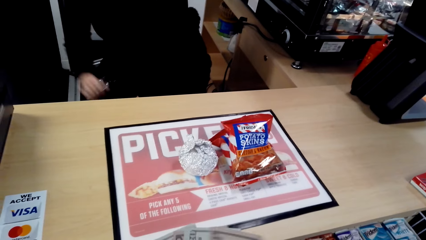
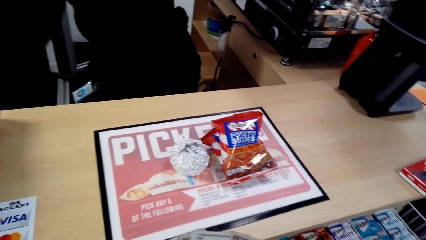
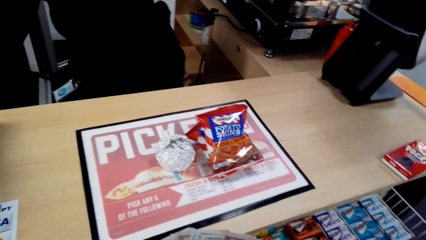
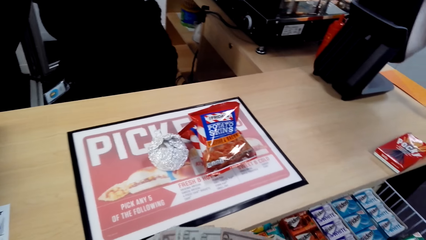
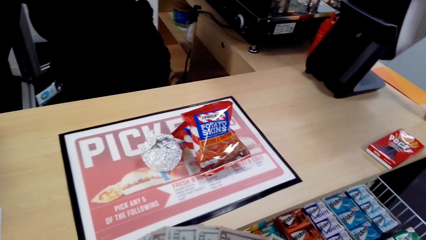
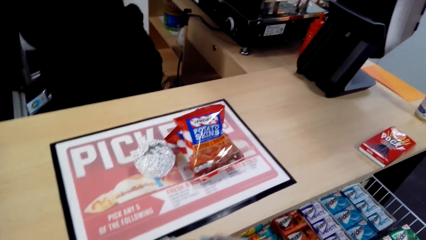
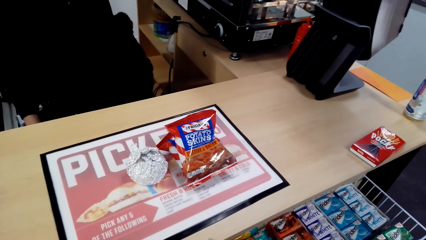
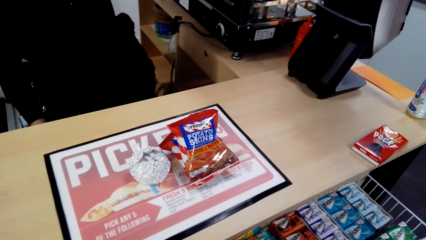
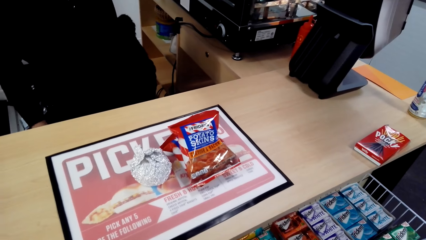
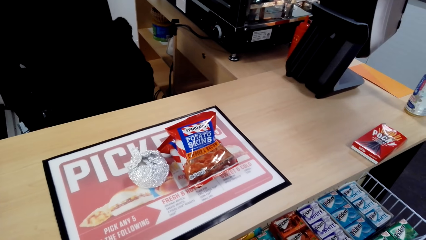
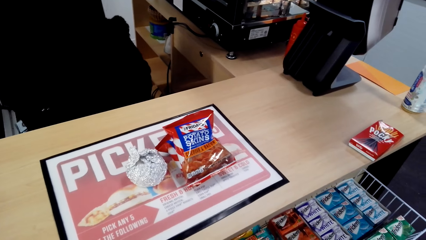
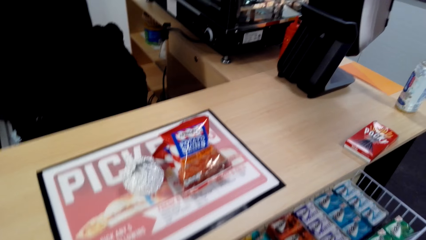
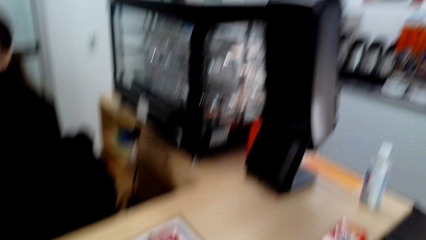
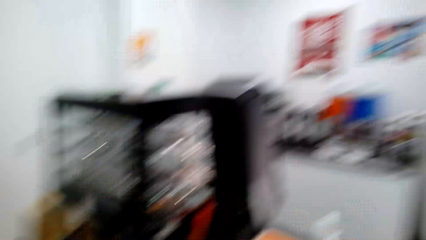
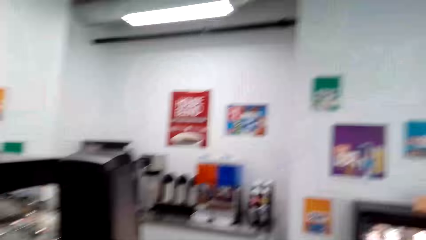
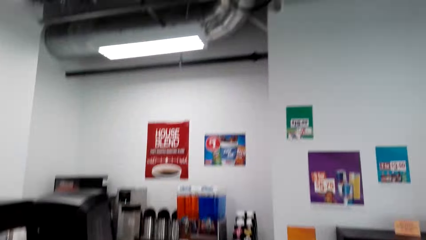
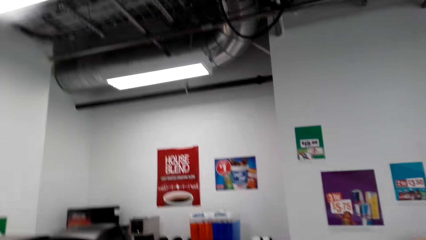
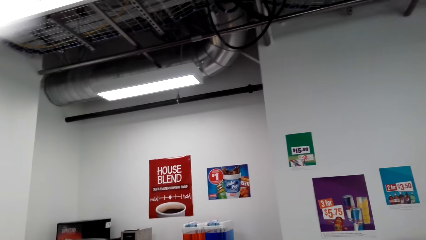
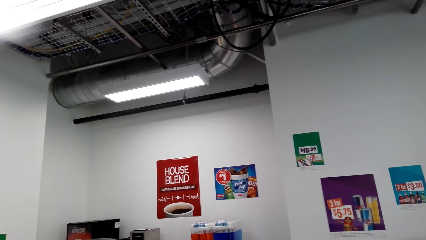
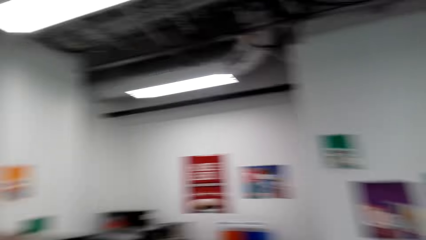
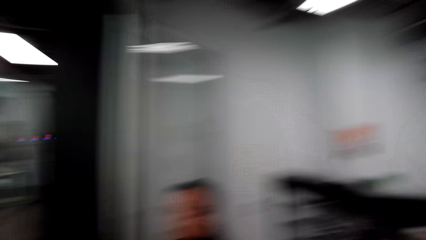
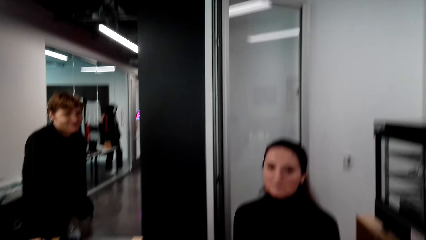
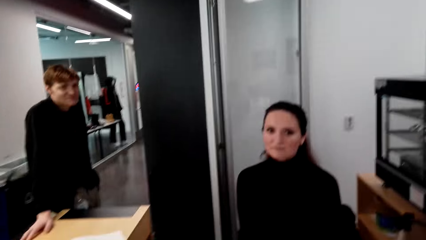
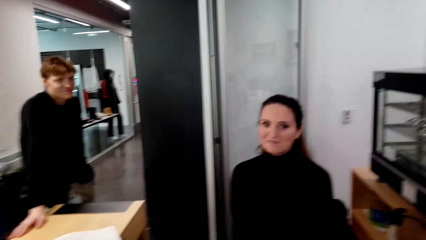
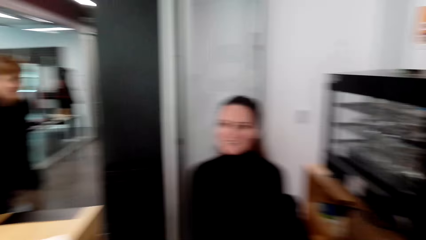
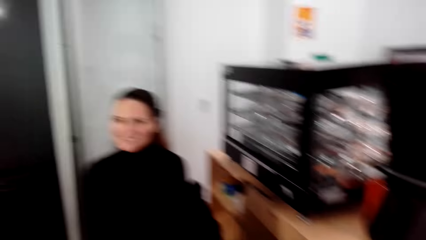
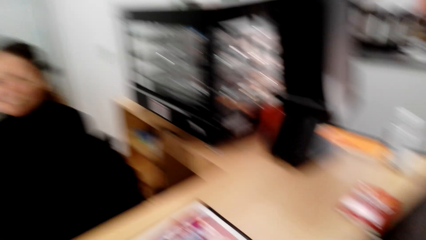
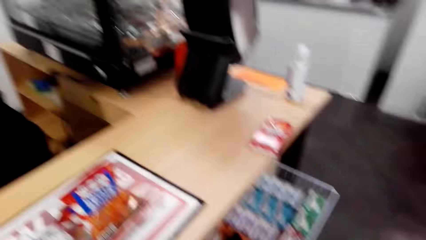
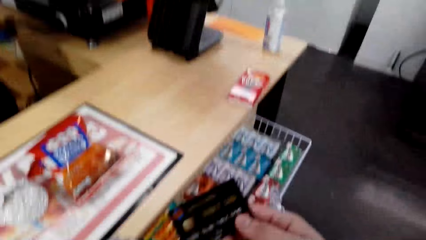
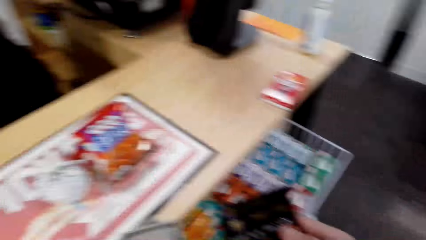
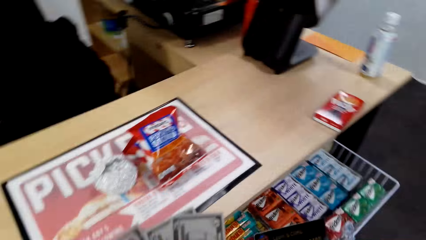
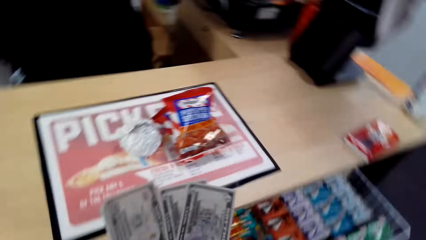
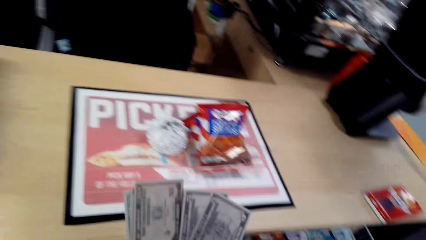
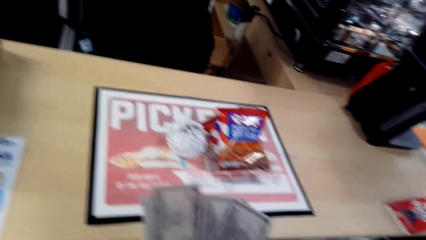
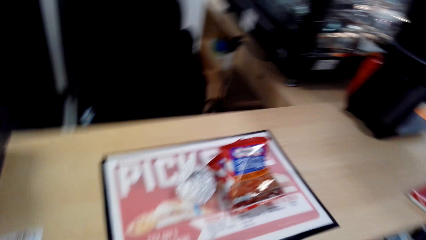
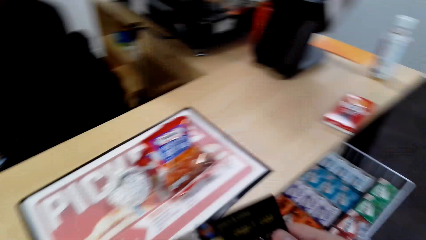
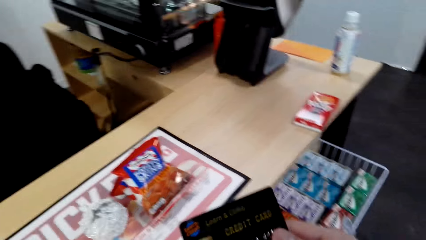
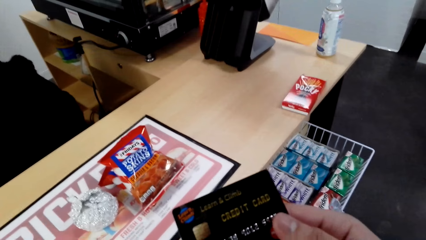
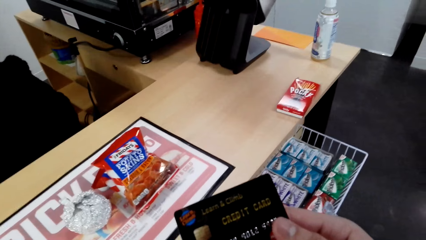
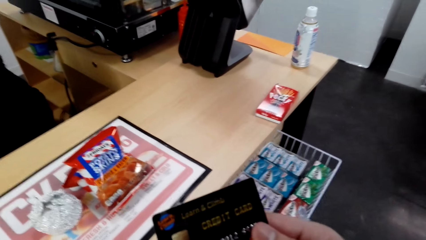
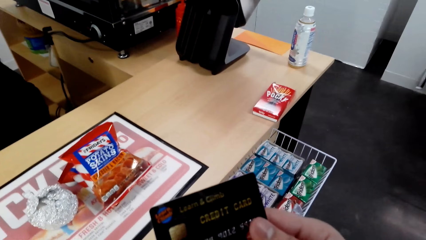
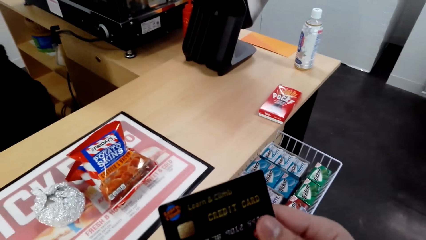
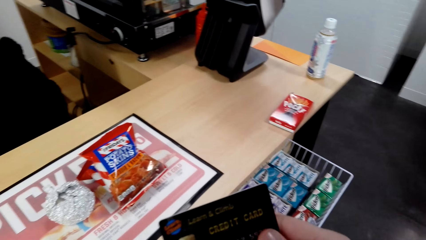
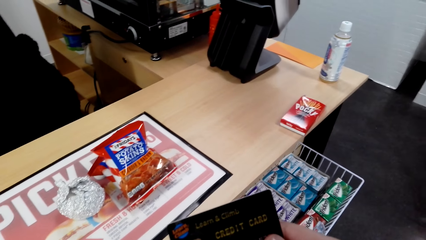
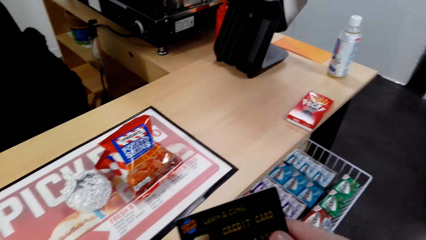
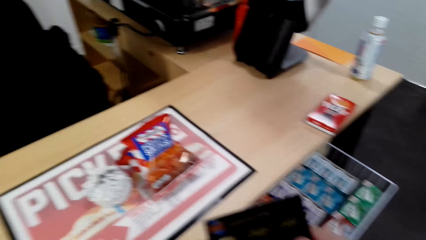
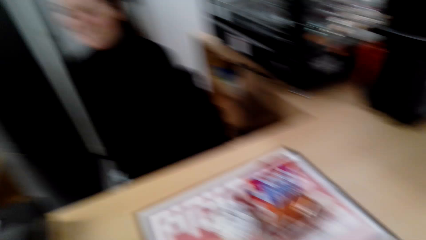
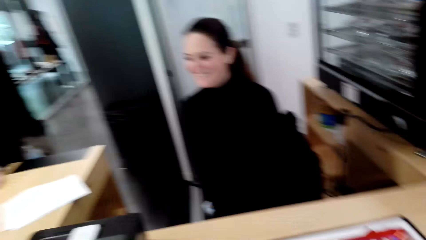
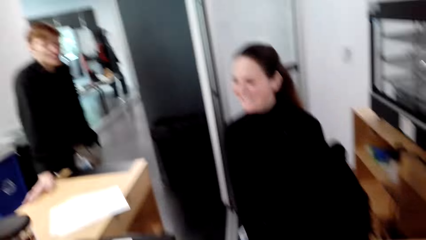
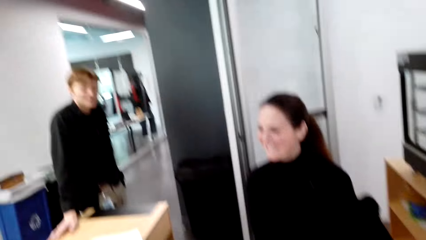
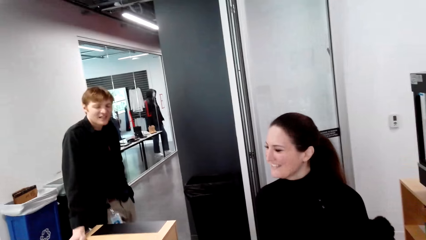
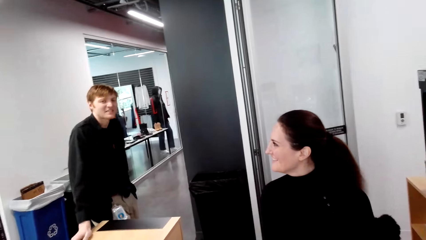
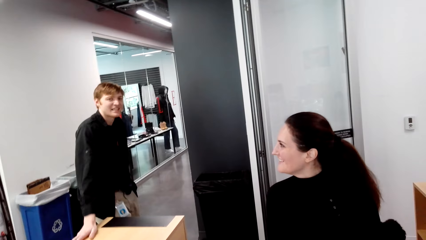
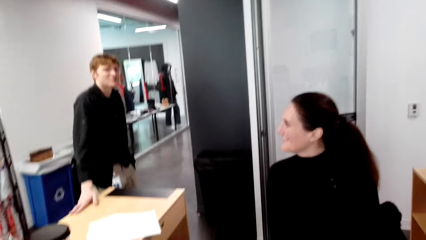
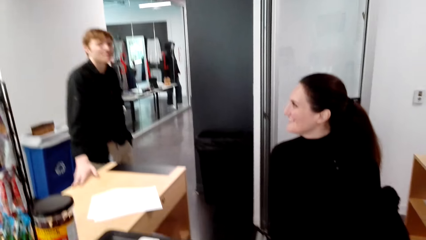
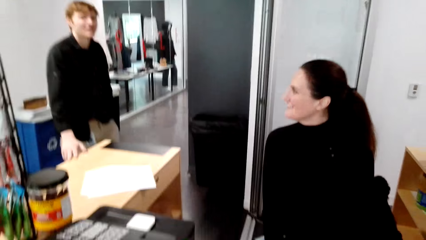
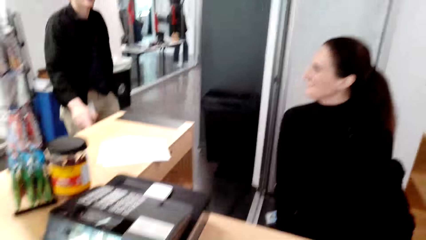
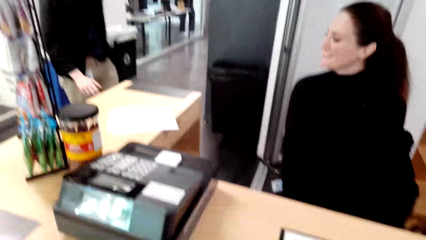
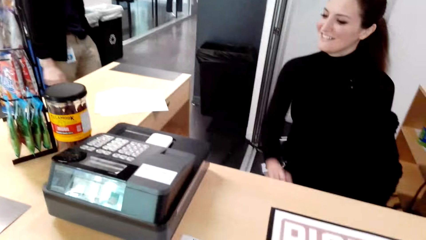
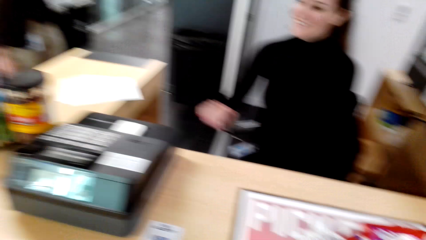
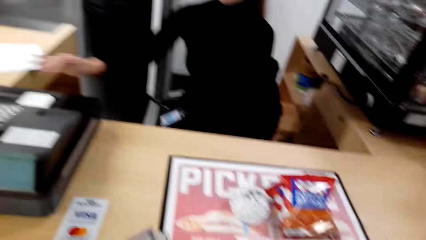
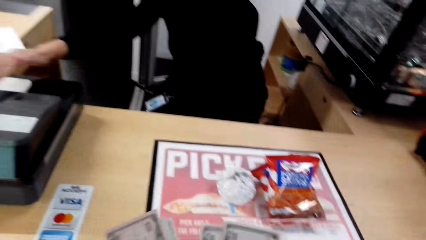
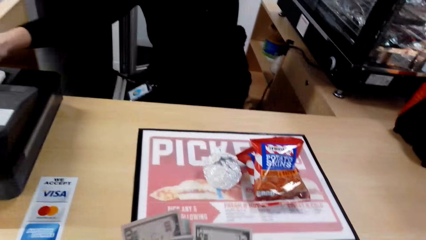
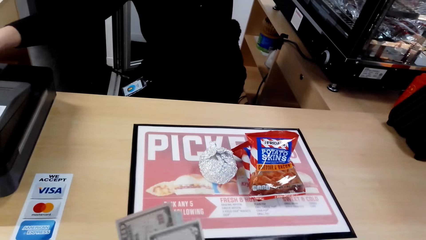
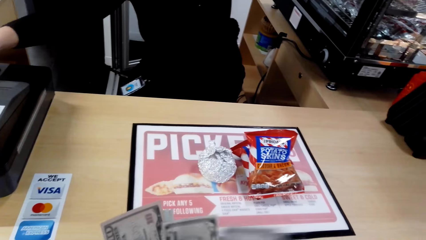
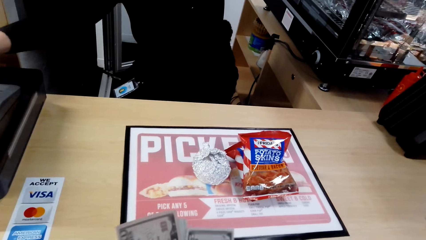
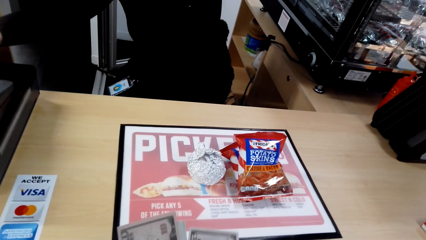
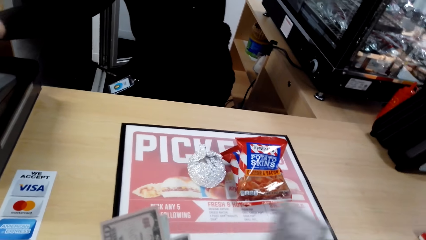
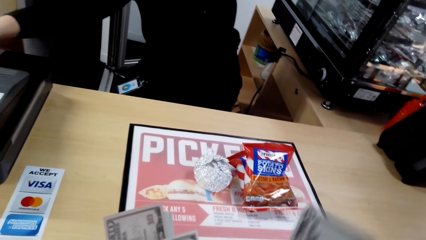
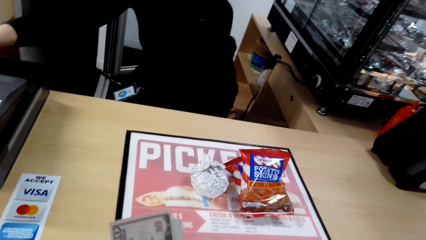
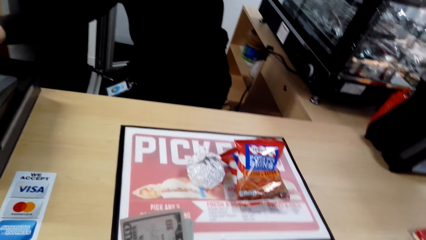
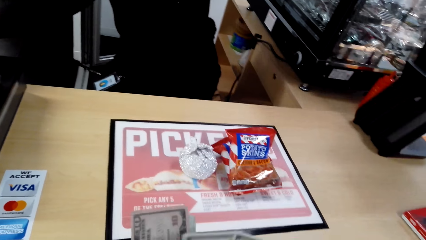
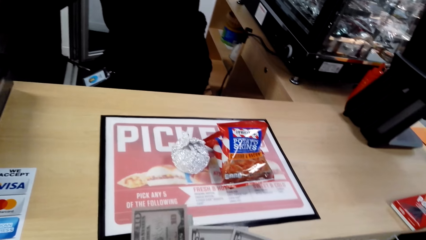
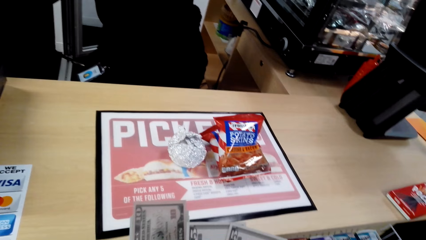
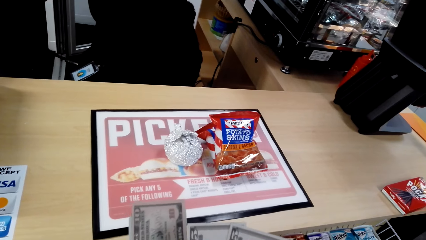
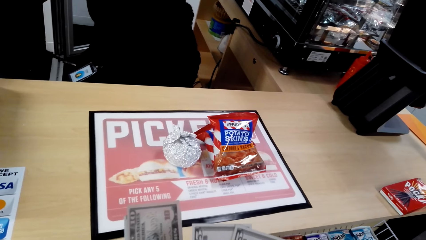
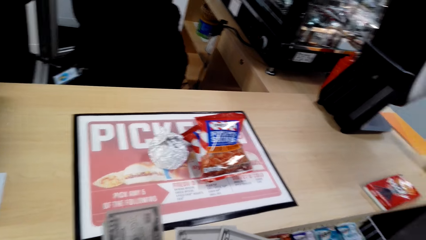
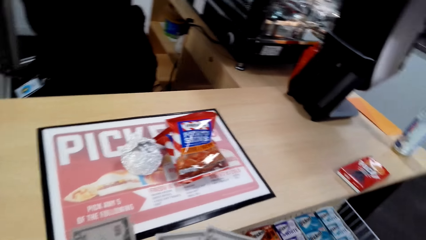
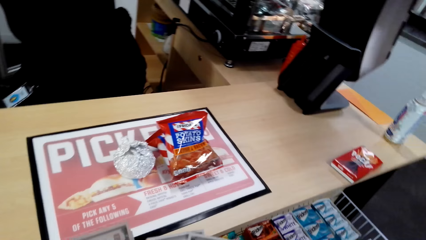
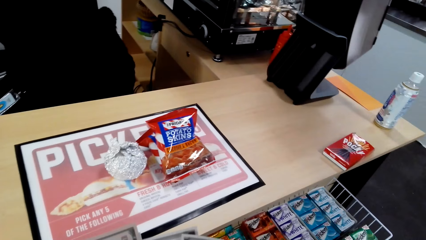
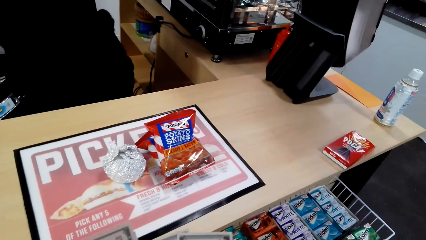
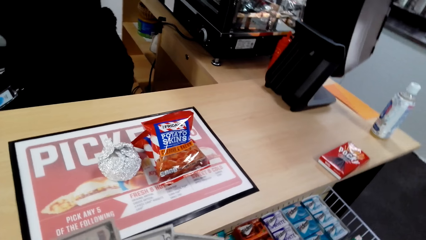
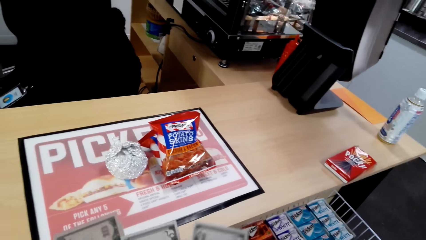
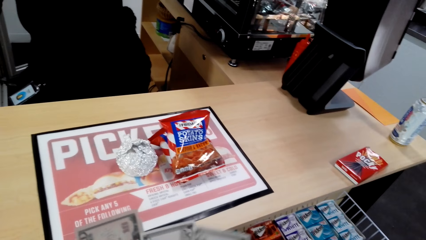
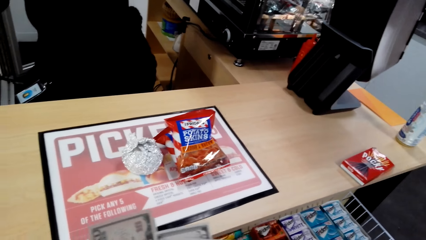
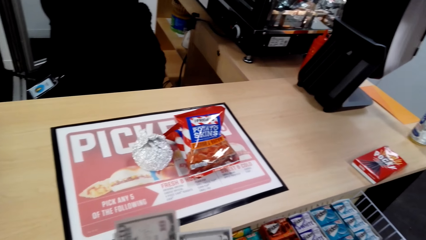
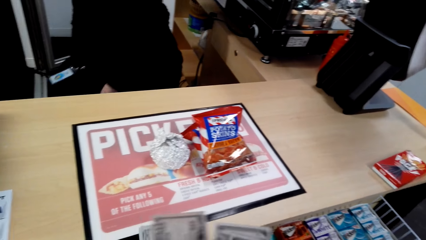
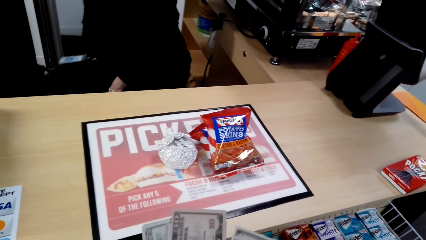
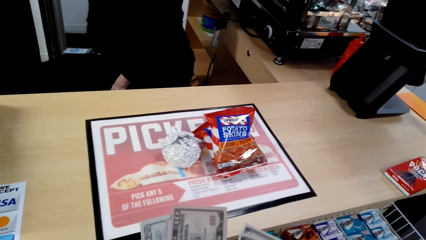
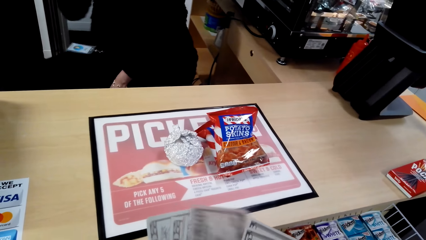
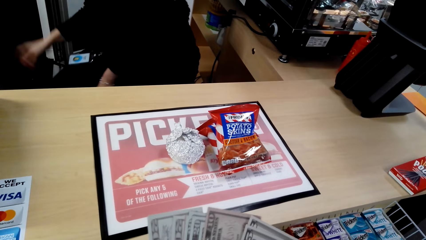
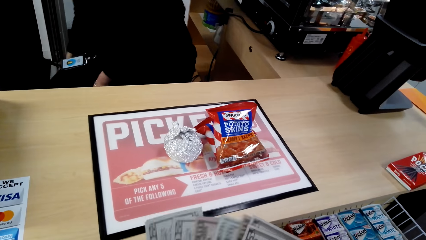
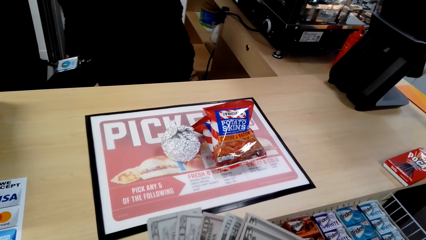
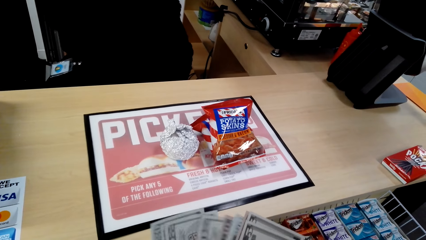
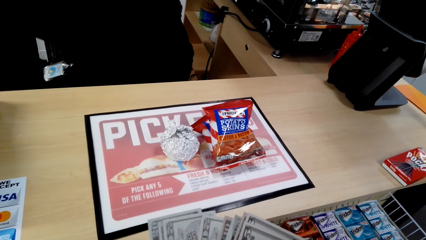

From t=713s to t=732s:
The camera wearer converses with a woman. He moves the camera around. He counts money. He stares at his cards. A man converses with the camera wearer. The woman scans the items. The camera wearer counts the money. He counts the money again.
